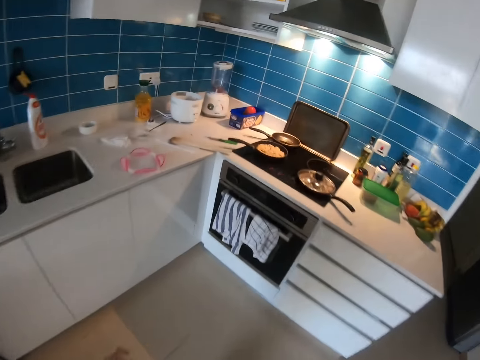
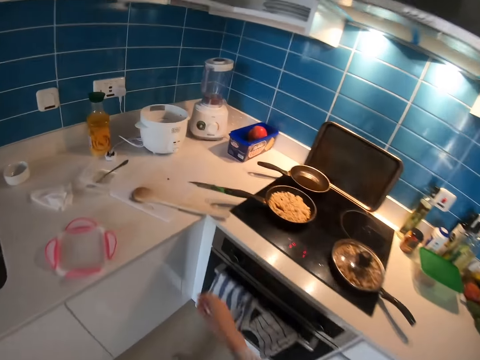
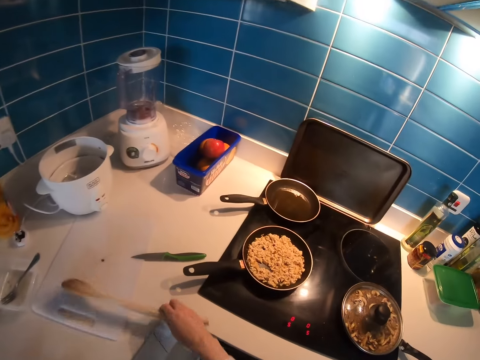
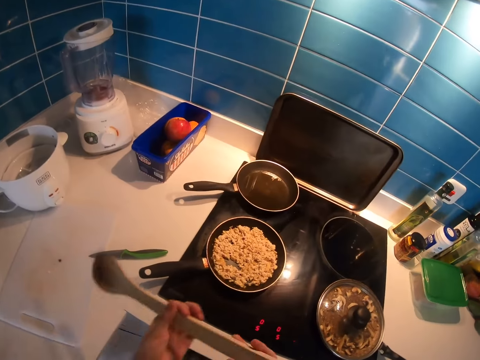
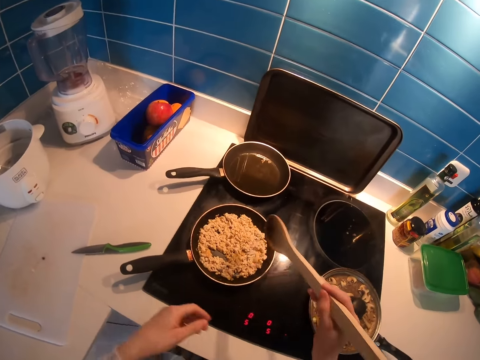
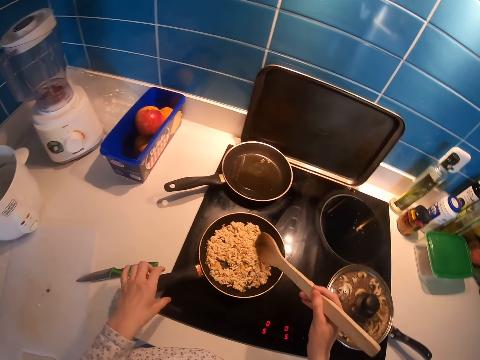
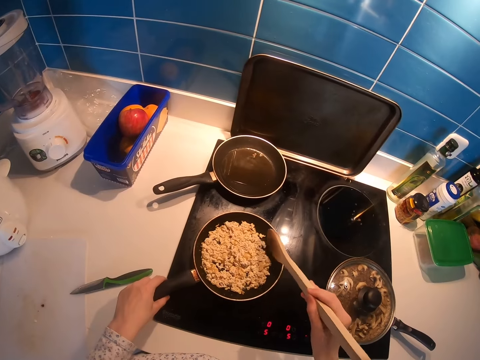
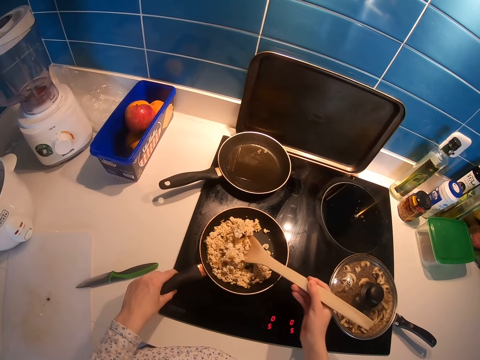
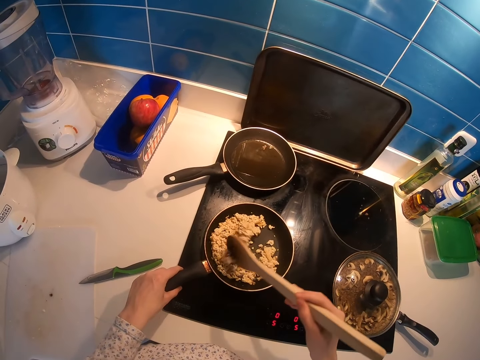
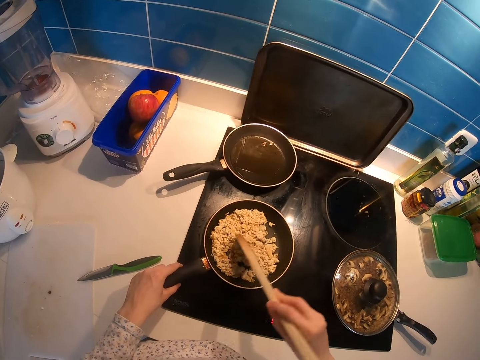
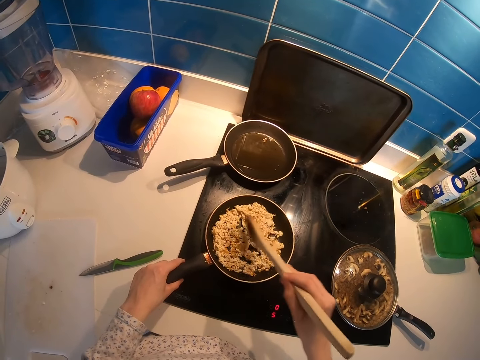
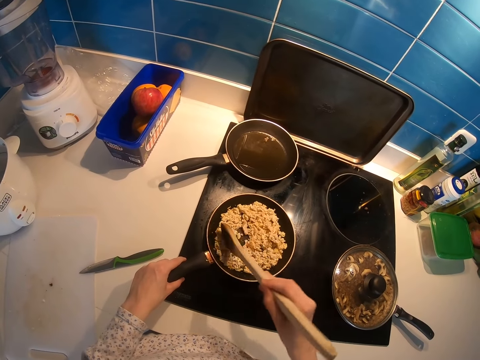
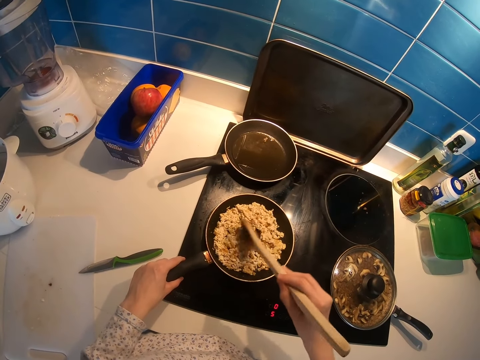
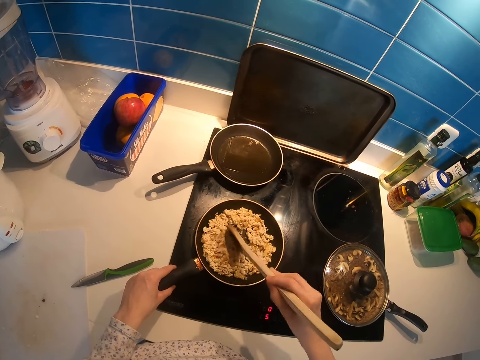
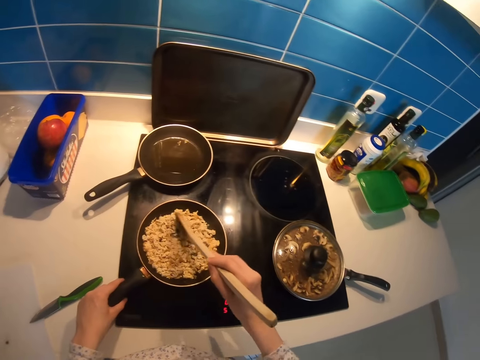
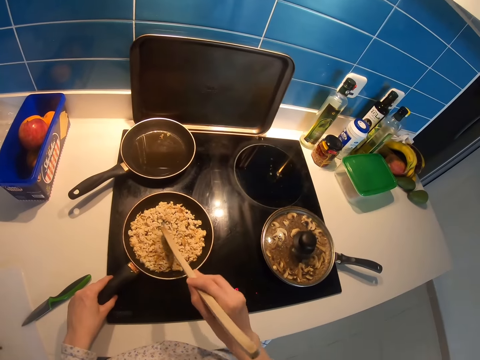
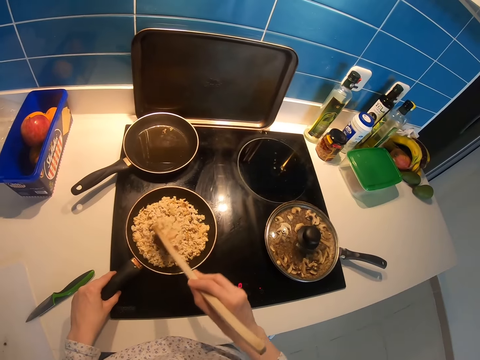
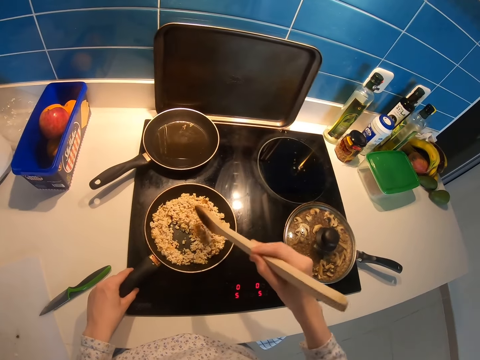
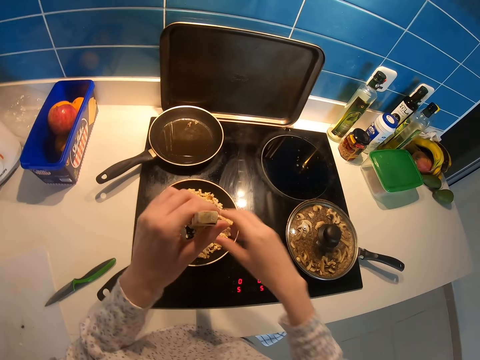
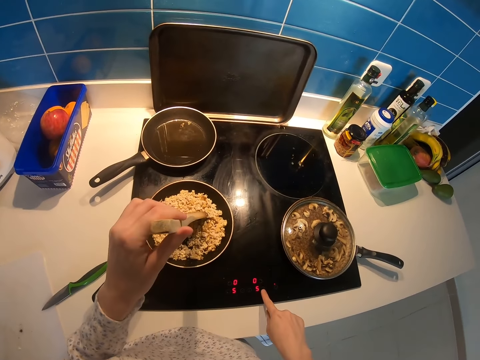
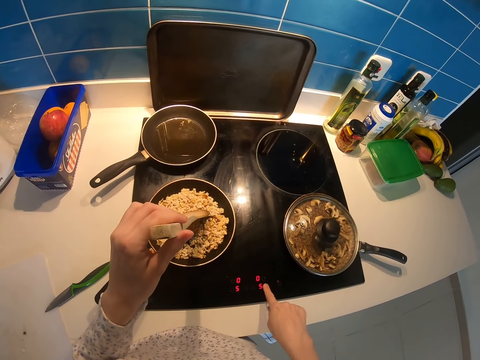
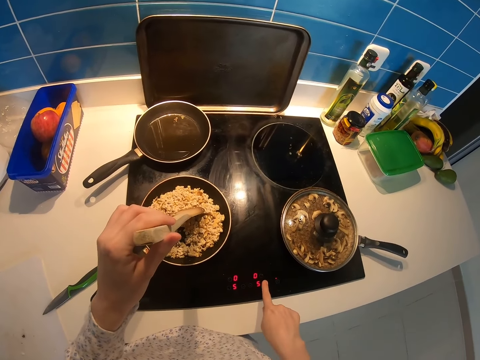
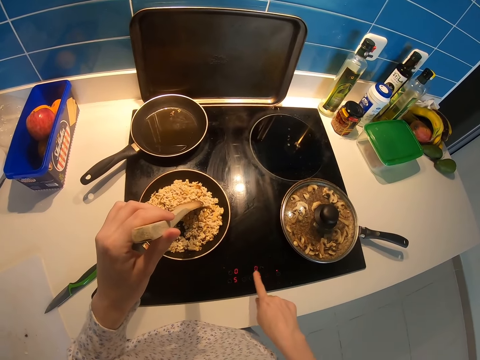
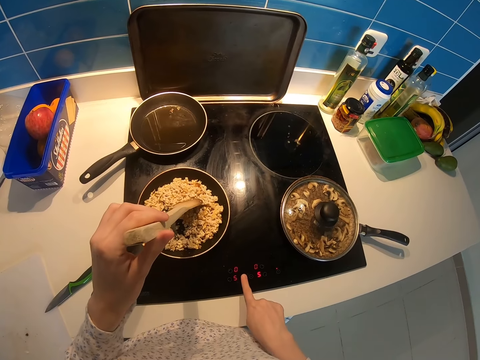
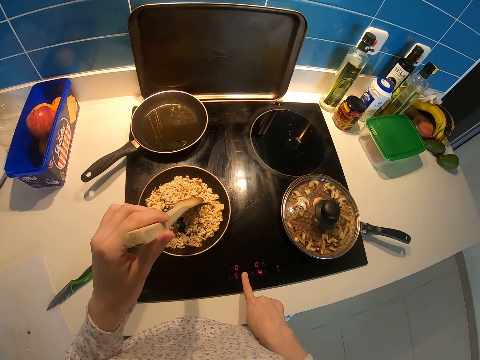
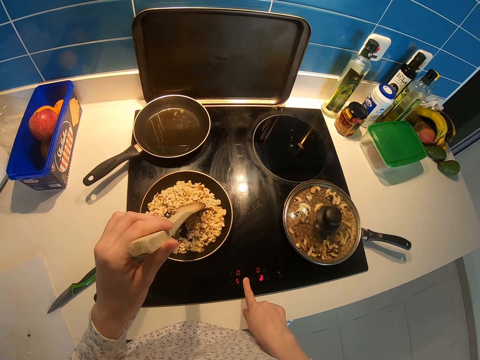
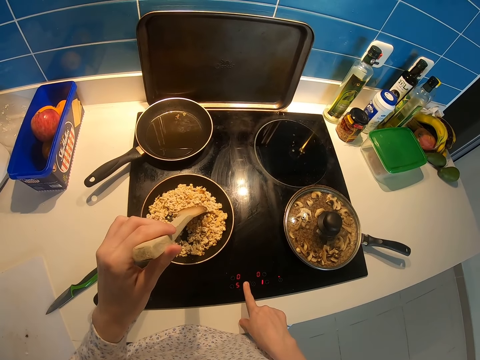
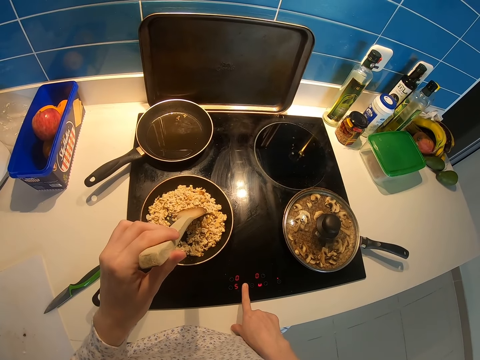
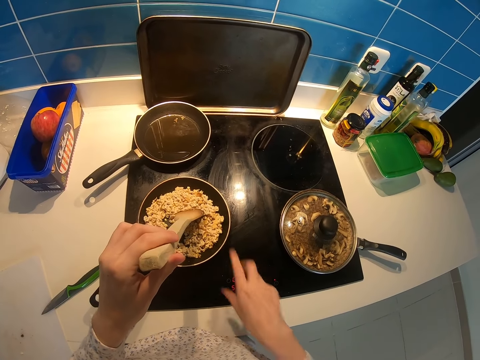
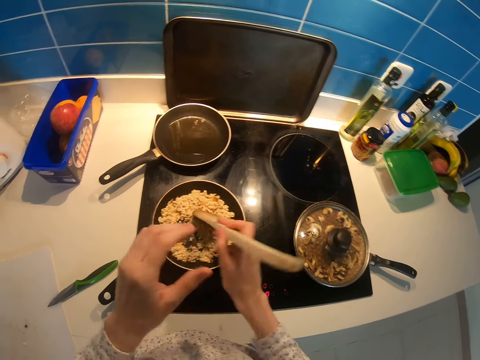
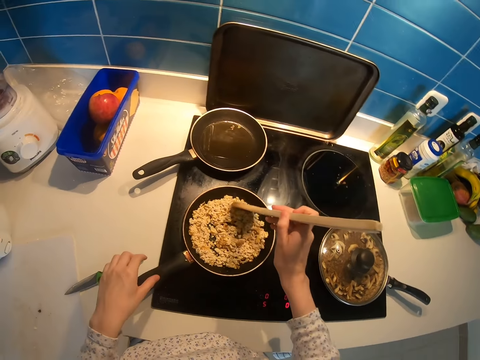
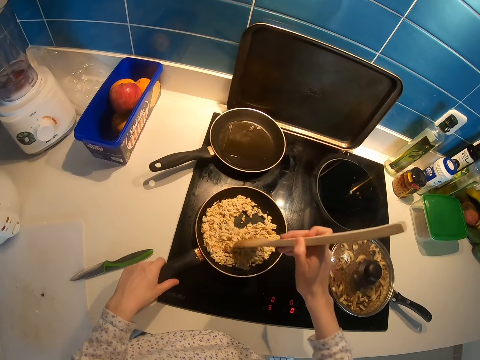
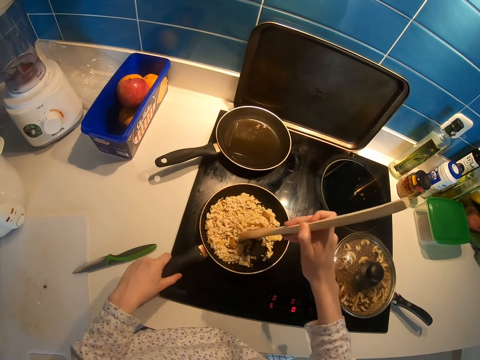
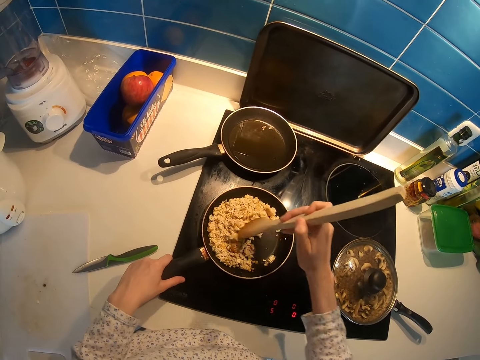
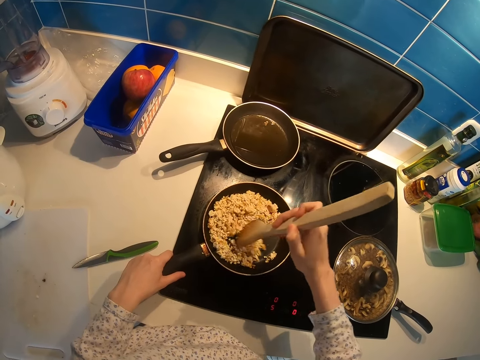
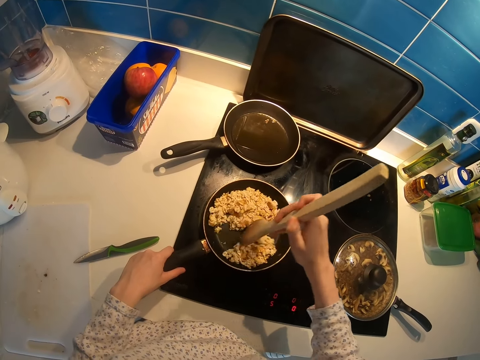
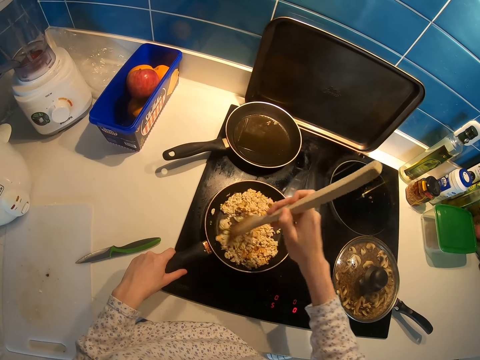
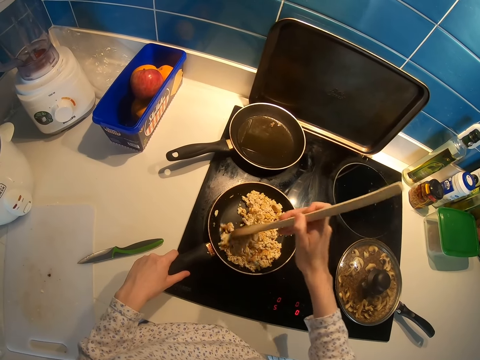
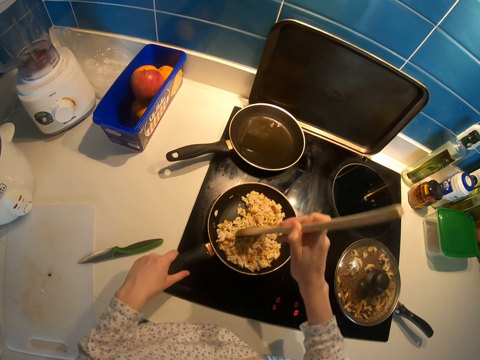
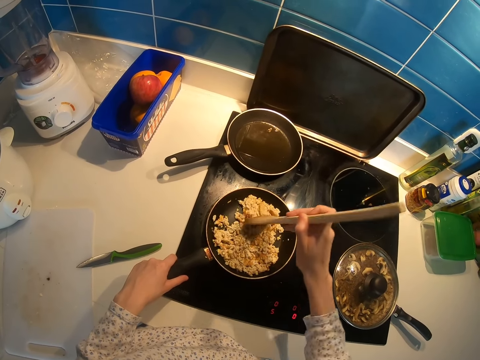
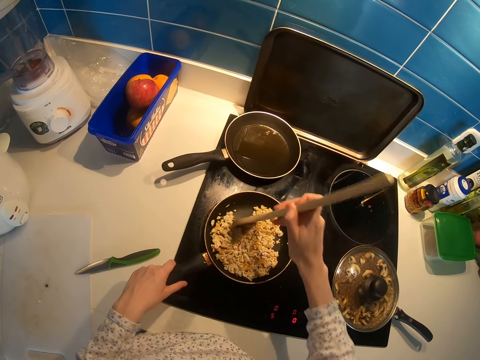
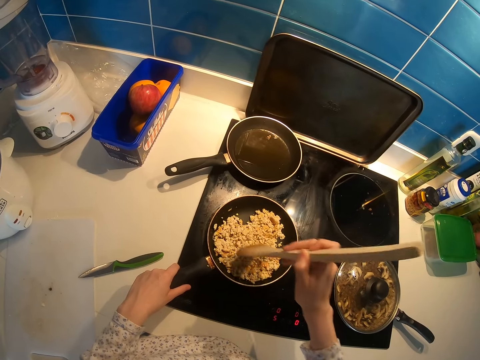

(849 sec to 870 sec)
The camera wearer picks up the wooden serving spoon. They stir the food with the wooden serving spoon. They touch the pan. They touch the wooden cooking spoon with the left hand. They move the wooden spoon on the left hand. They press the cooker buttons. They regulate the cooker. They touch the wooden cooking spoon with the right hand. They touch the pan. They stir the food with the wooden cooking spoon.

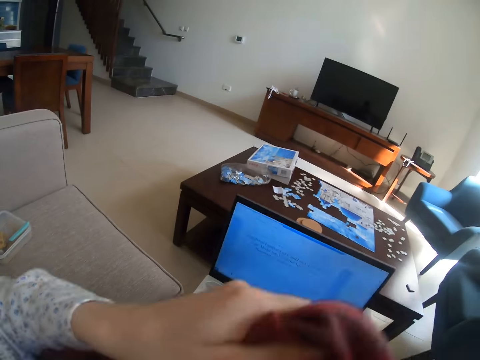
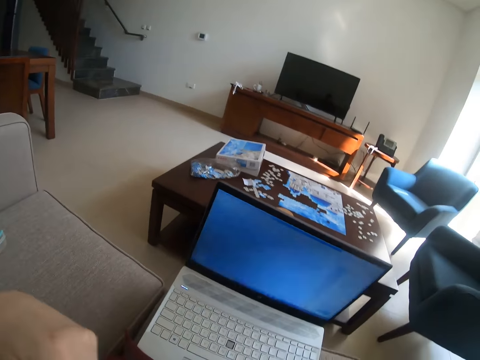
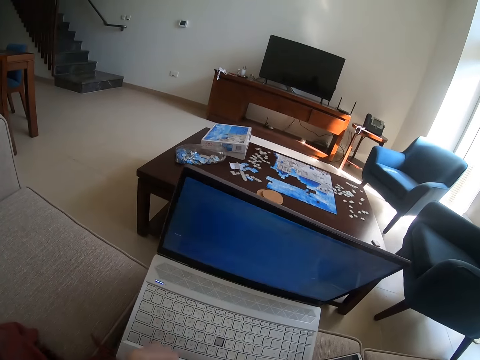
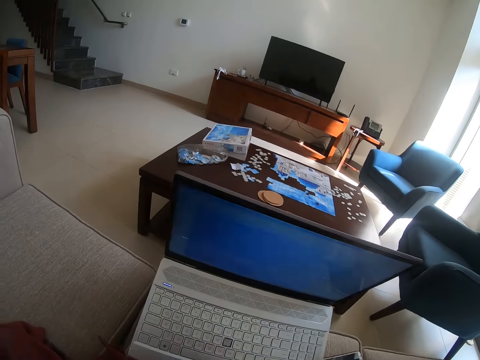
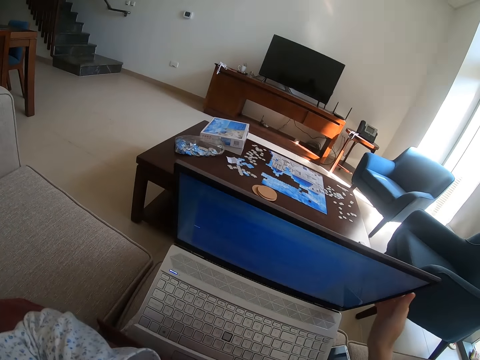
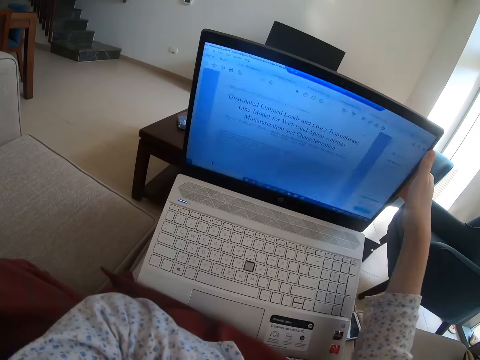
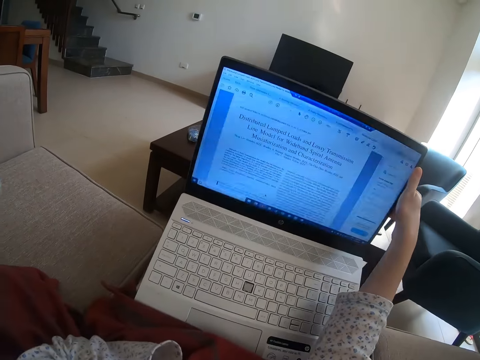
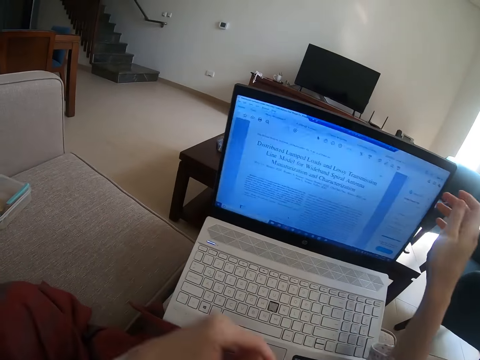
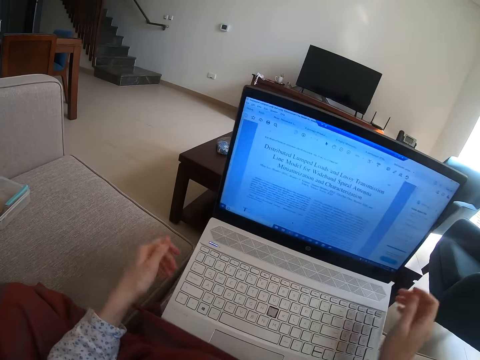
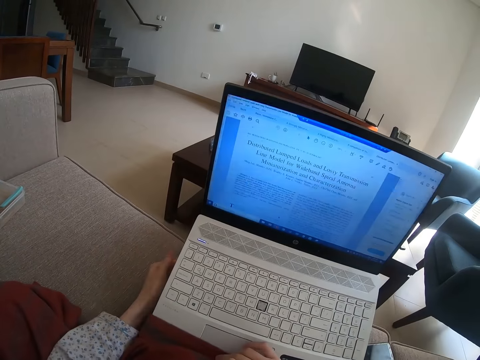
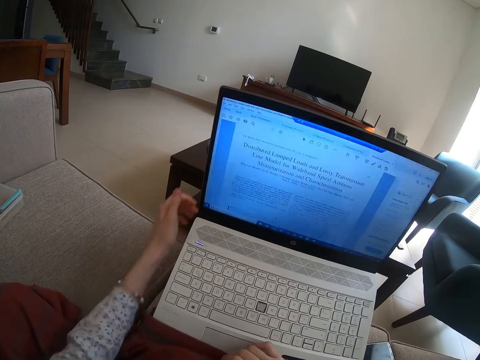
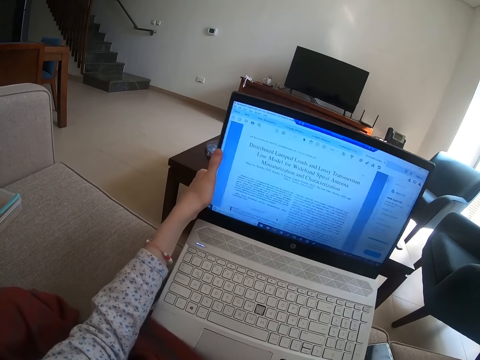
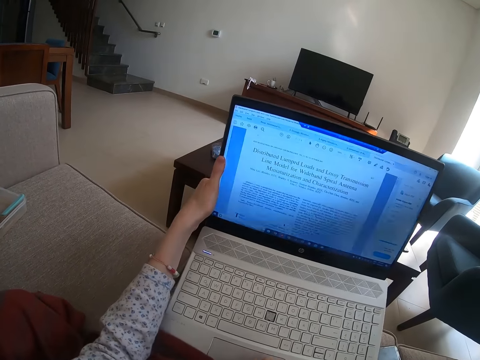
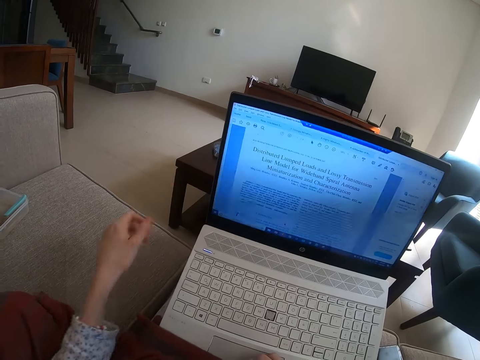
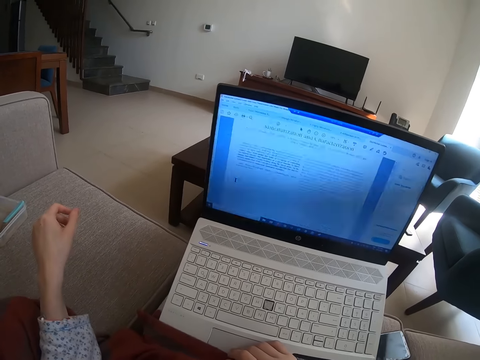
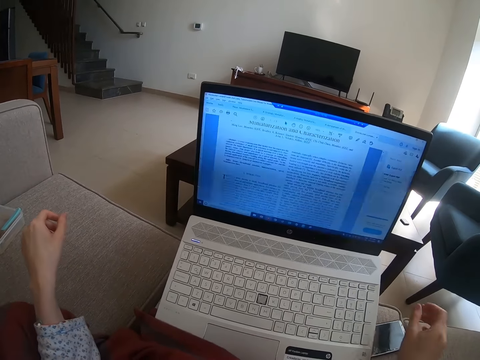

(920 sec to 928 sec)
The camera wearer raises a hand. They touch the laptop. They adjust the laptop.
